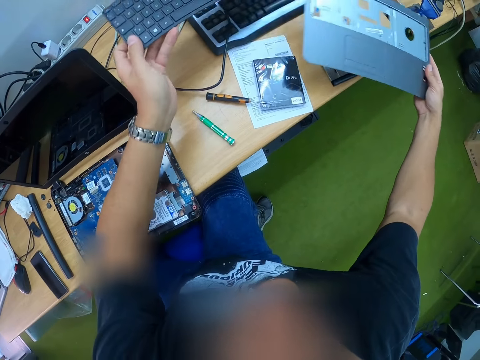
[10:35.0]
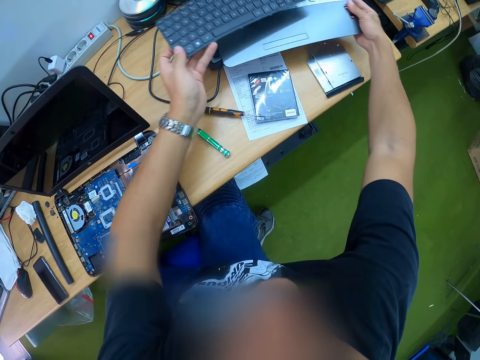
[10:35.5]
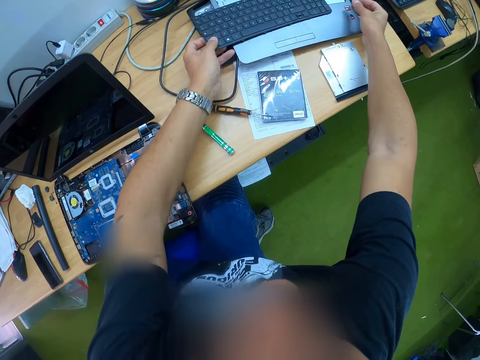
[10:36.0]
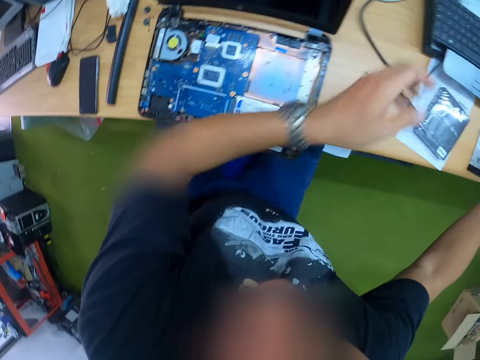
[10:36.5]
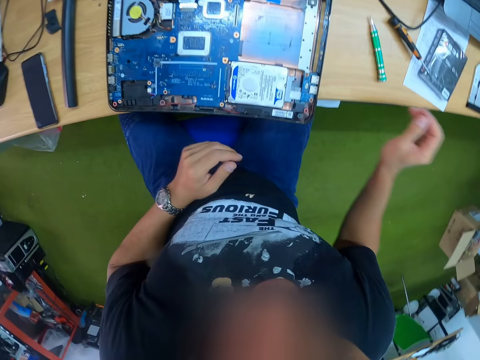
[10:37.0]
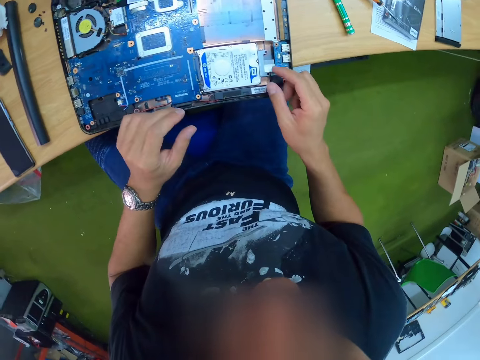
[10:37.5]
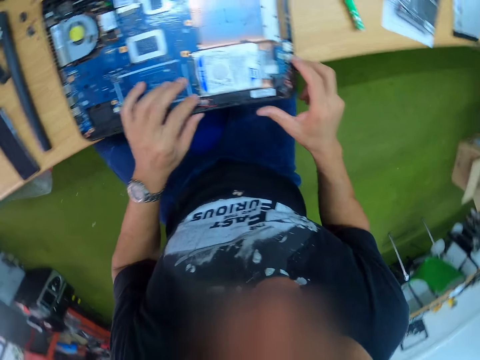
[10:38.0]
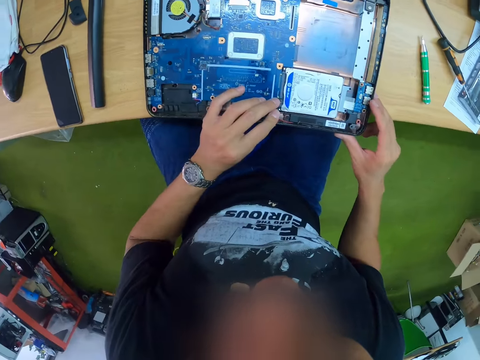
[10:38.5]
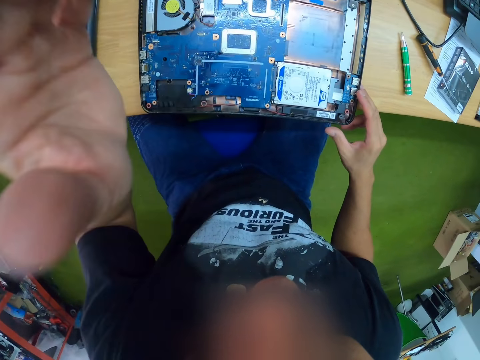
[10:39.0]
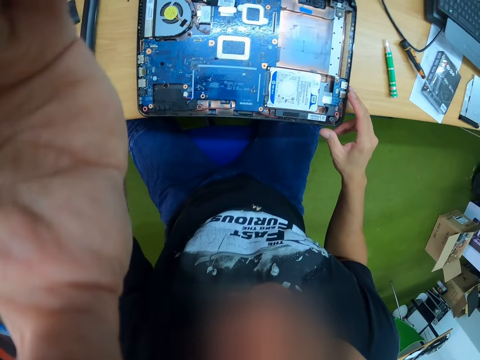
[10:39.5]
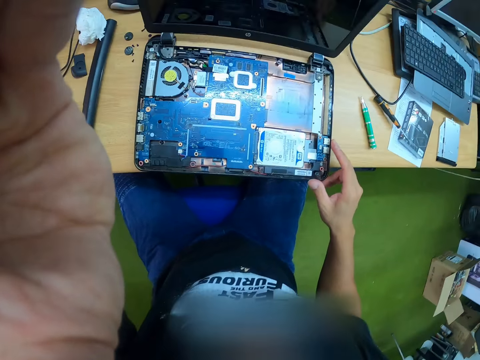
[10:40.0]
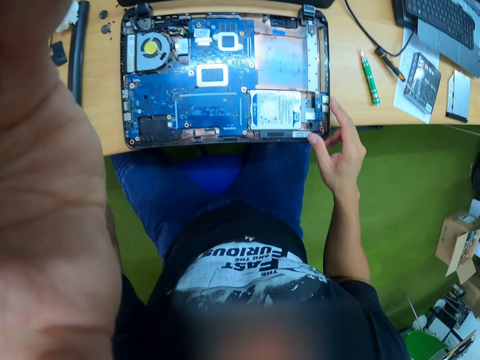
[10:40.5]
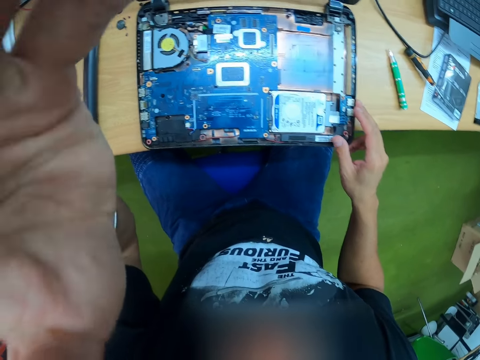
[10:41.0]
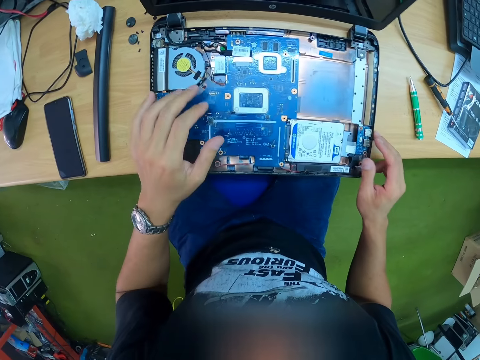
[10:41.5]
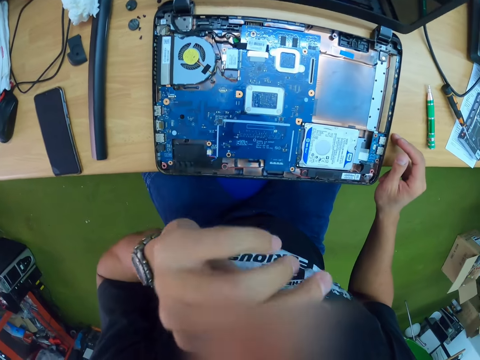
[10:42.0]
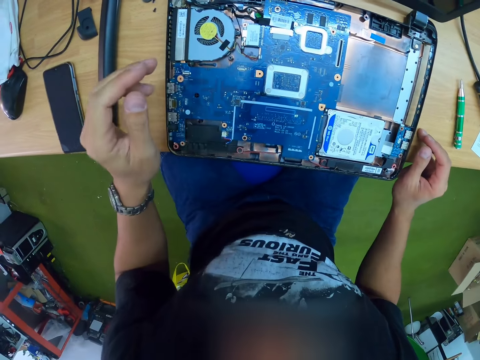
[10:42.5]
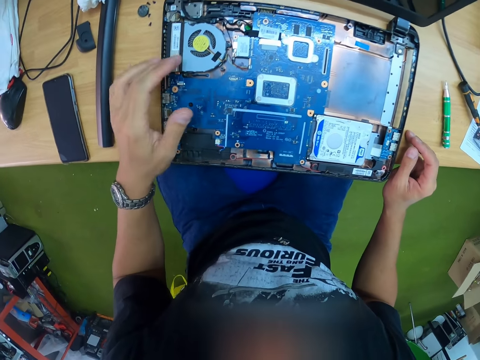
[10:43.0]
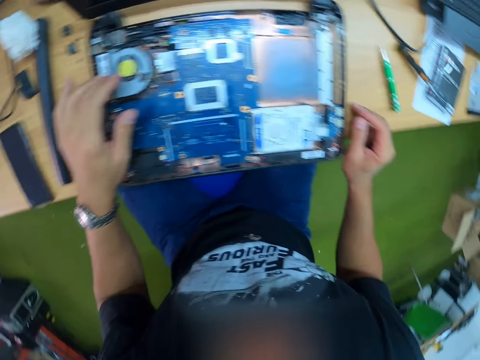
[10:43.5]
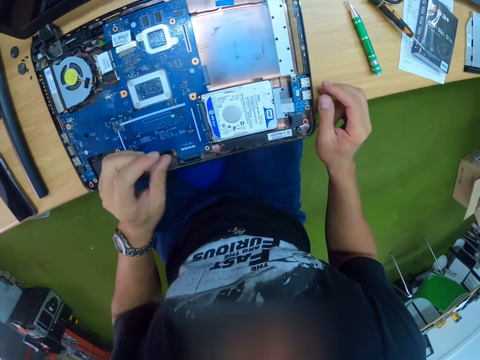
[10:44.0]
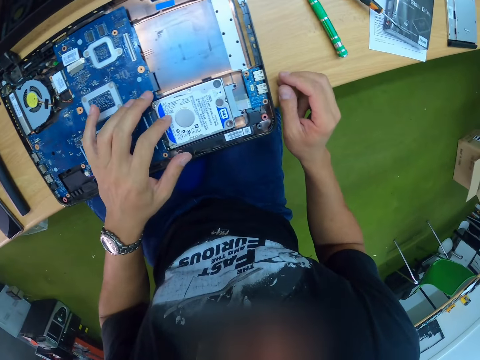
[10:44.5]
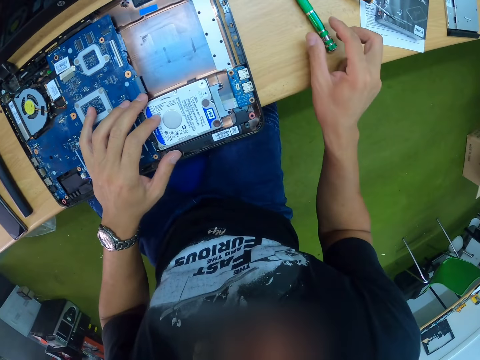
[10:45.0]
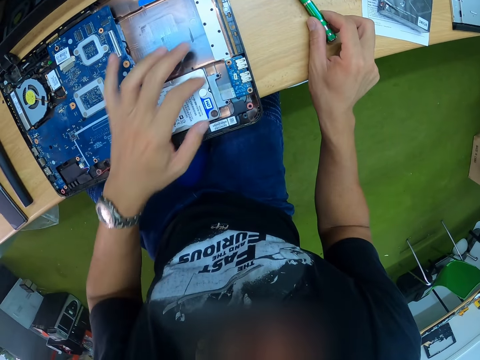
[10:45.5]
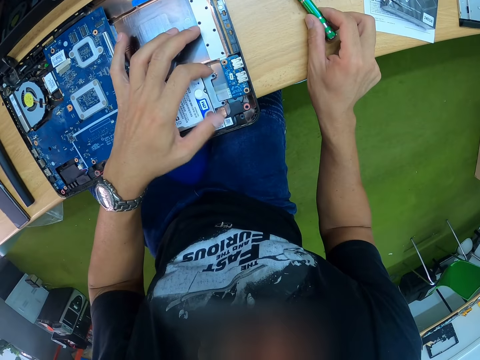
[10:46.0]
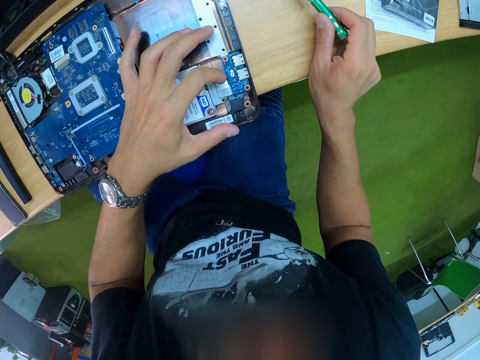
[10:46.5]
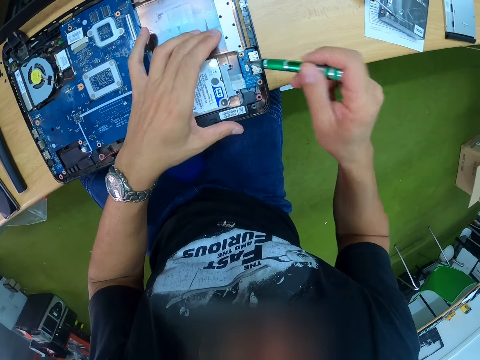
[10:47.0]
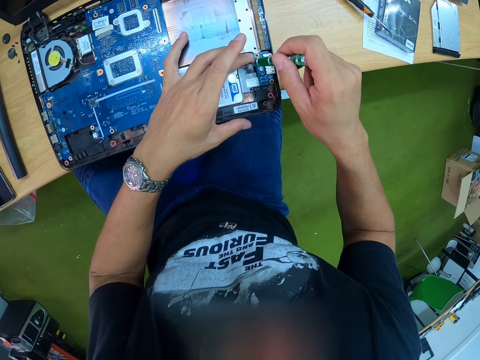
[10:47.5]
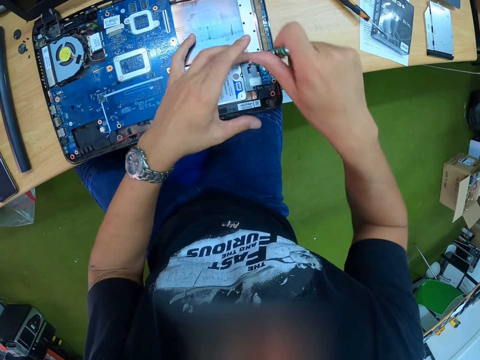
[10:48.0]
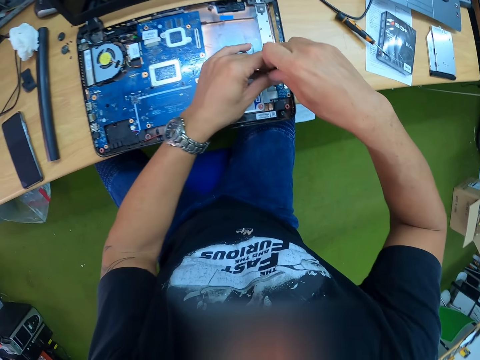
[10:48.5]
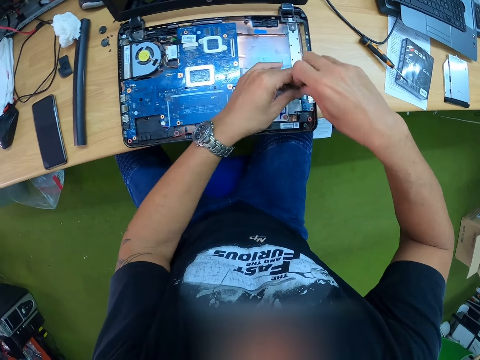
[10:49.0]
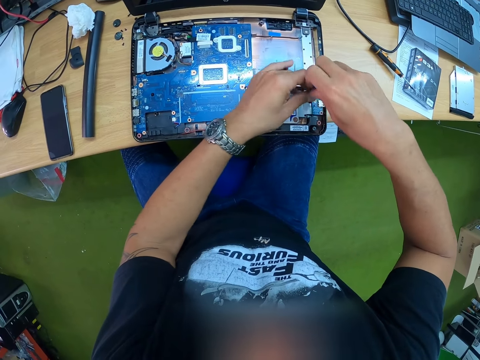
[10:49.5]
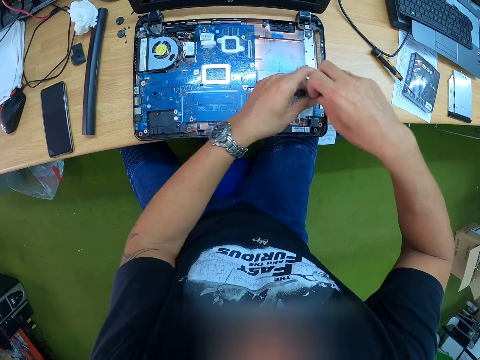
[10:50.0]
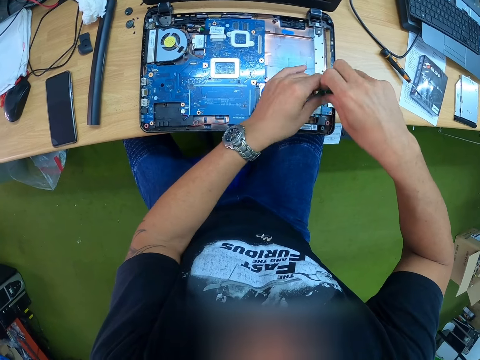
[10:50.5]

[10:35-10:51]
The camera wearer picks the keyboard. He drops the front panel on the workbench with his right hand, and drops the keyboard on the workbench with his left hand. He pulls back both hands. He touches the laptop. He adjusts the laptop on the workbench with both hands. He adjusts the camera. He moves the left hand, lifts the left hand, and moves the left hand. He touches the laptop. He holds the screwdriver. He picks the screwdriver from the workbench with his right hand. He examines the laptop. He unscrews a hard drive with the screwdriver in both hands.

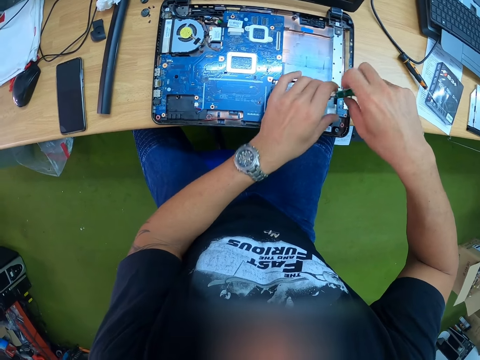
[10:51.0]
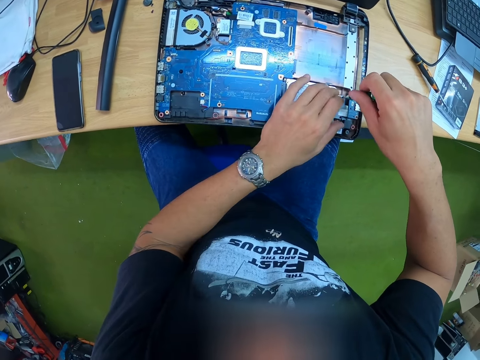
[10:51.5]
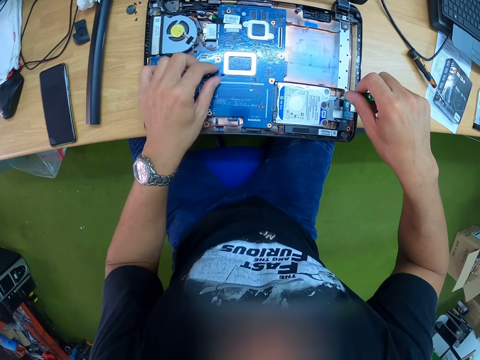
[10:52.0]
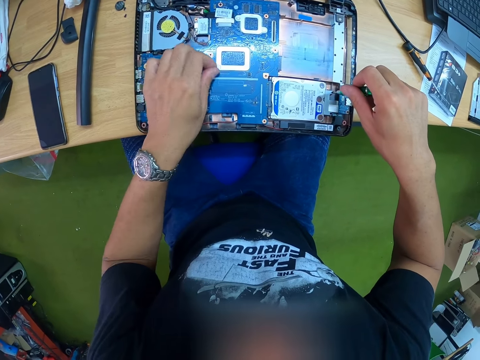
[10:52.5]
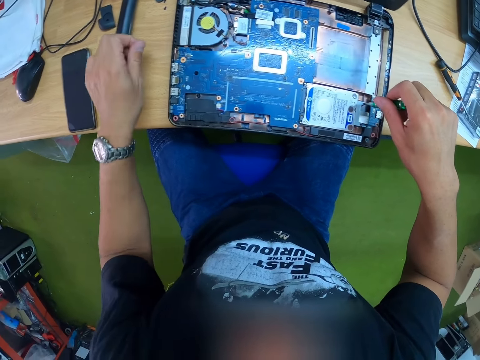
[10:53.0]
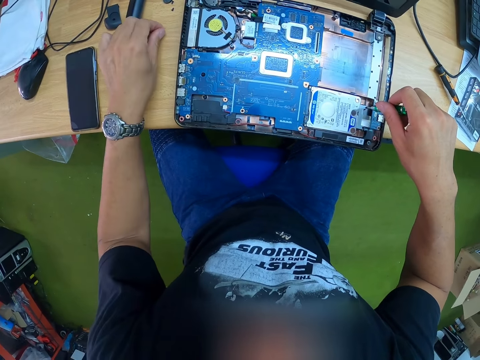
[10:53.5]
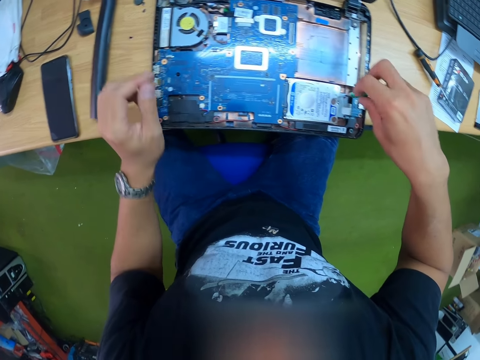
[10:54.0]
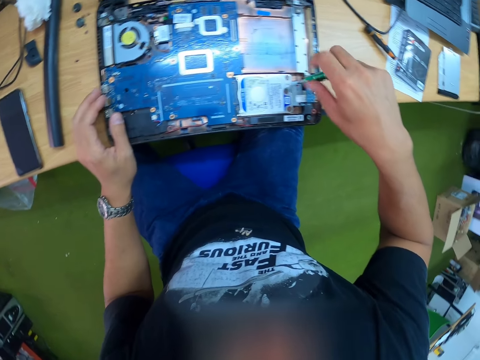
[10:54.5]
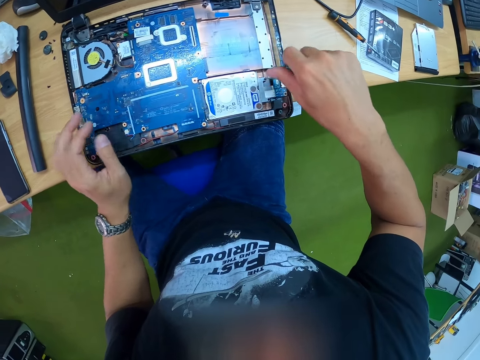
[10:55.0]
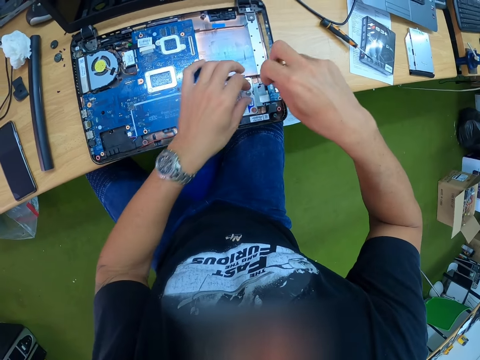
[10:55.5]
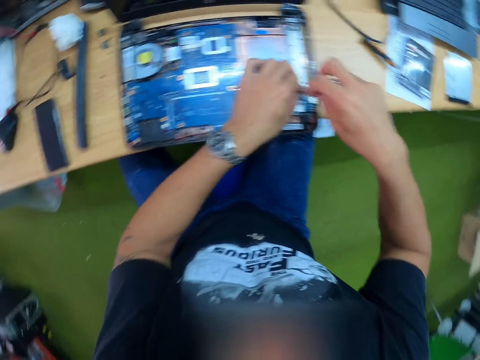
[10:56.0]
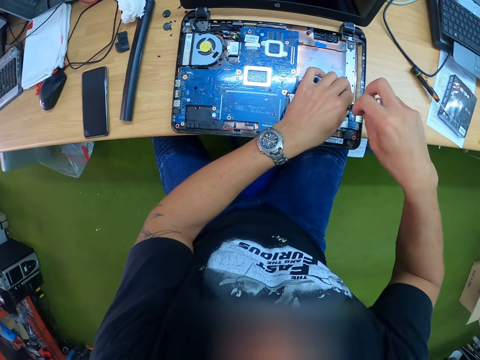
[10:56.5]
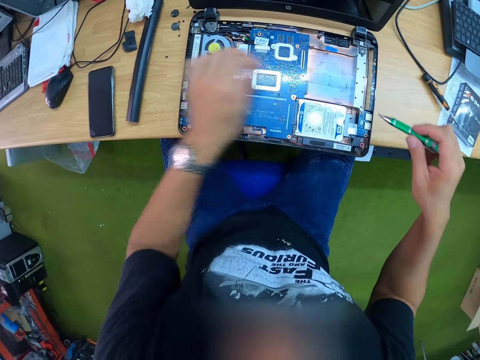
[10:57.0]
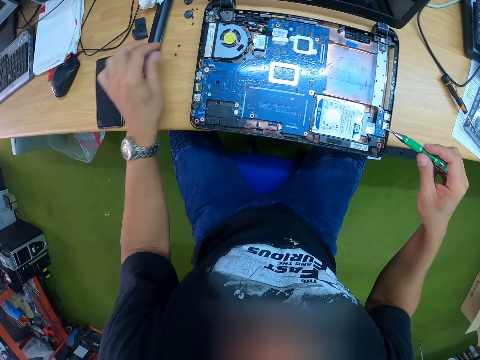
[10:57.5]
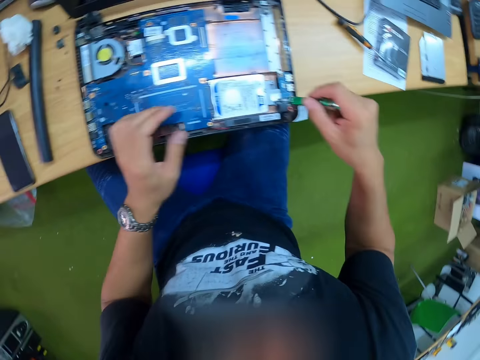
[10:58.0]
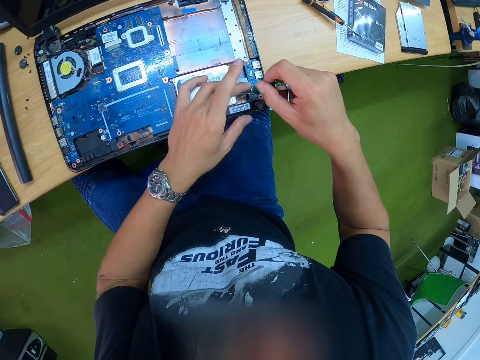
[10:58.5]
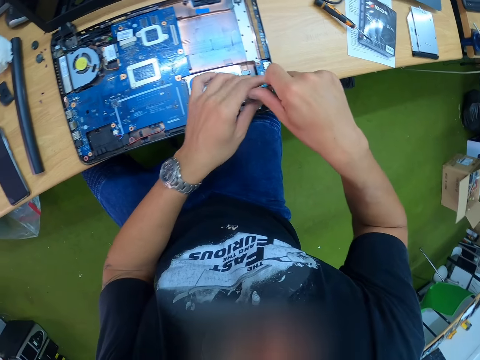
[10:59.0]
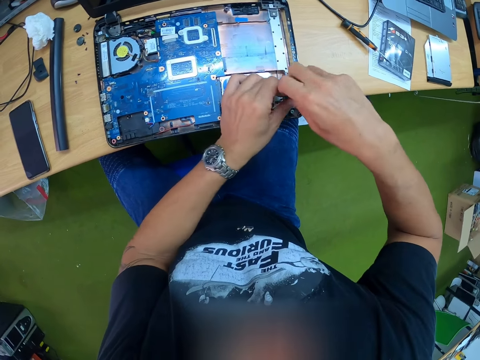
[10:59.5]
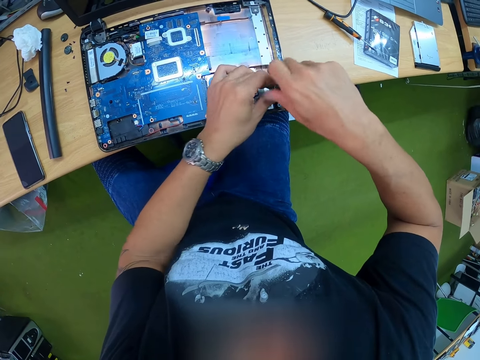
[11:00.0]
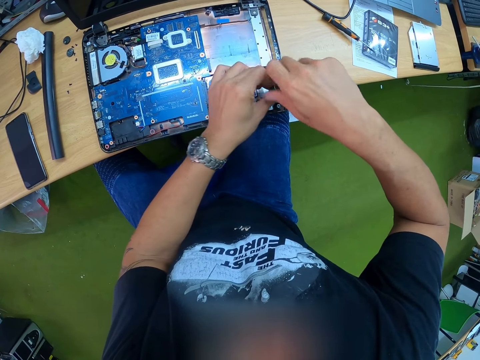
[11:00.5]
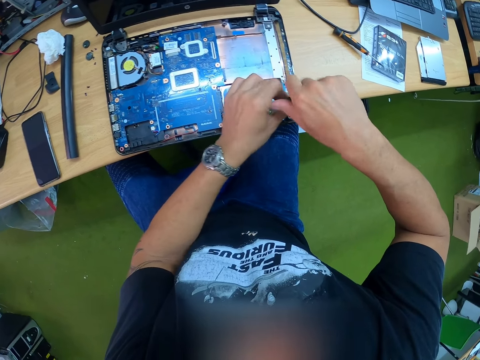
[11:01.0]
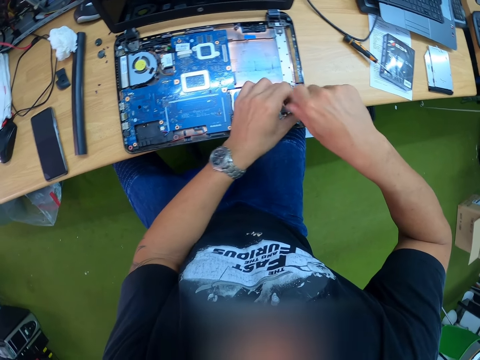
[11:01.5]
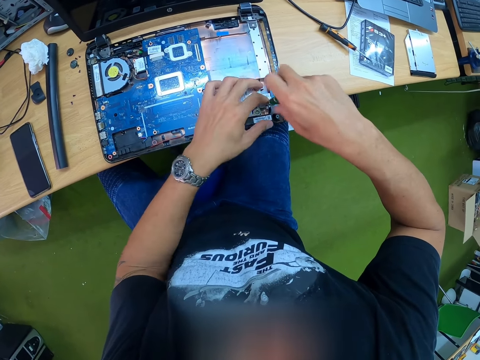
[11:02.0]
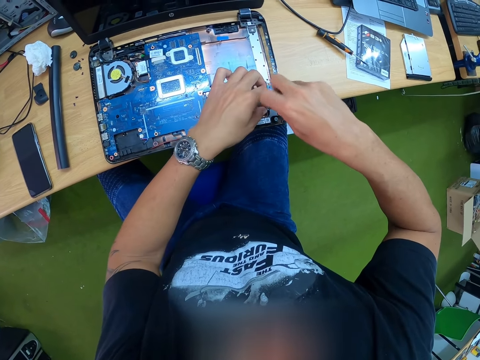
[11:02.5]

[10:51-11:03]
The camera wearer lifts the left hand. He picks a screw from the panel of the laptop with his left hand. He drops the screw on the workbench with his left hand. He unscrews the hard drive with the screwdriver in both hands. He picks a screw from the tip of the screwdriver with his left hand. He drops the screw on the workbench with his left hand. He moves the left hand. He unscrews the hard drive with the screwdriver in both hands.
